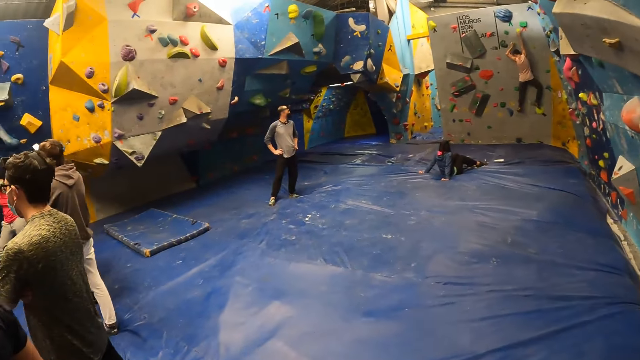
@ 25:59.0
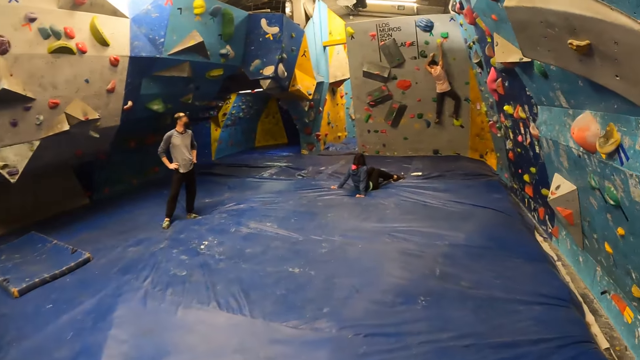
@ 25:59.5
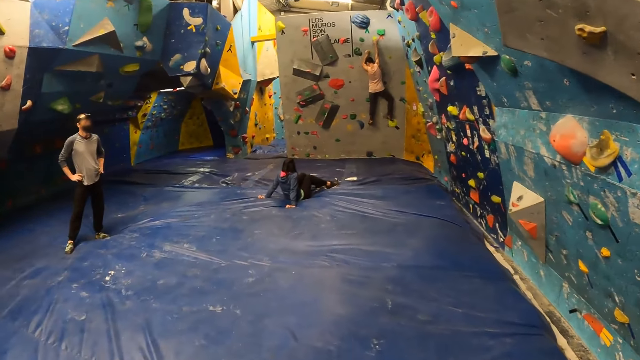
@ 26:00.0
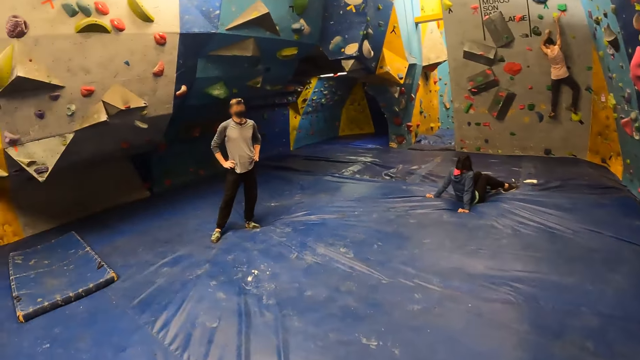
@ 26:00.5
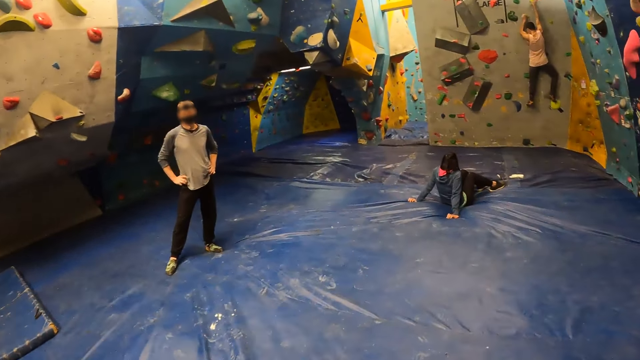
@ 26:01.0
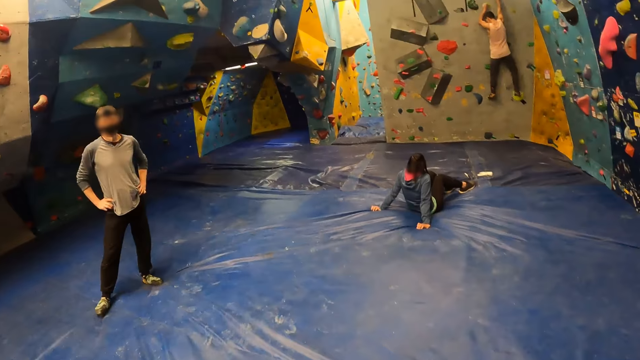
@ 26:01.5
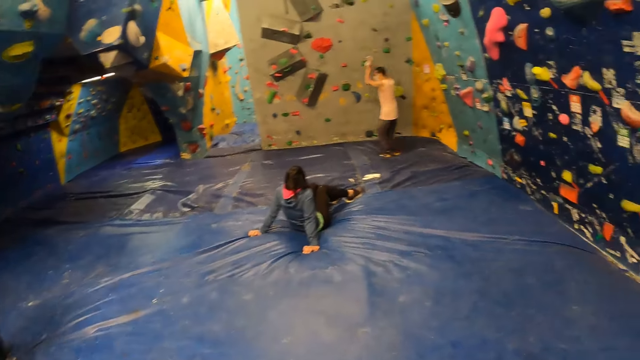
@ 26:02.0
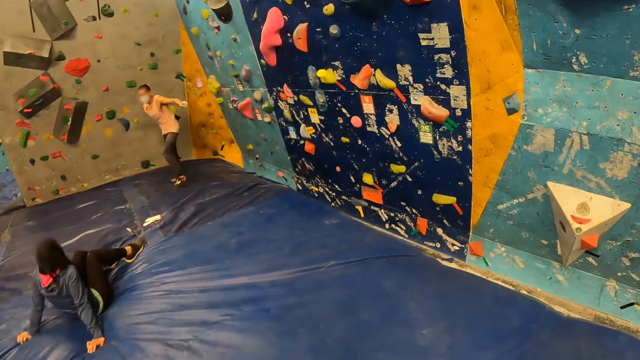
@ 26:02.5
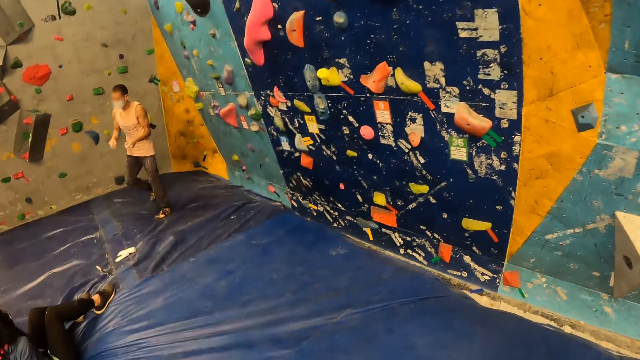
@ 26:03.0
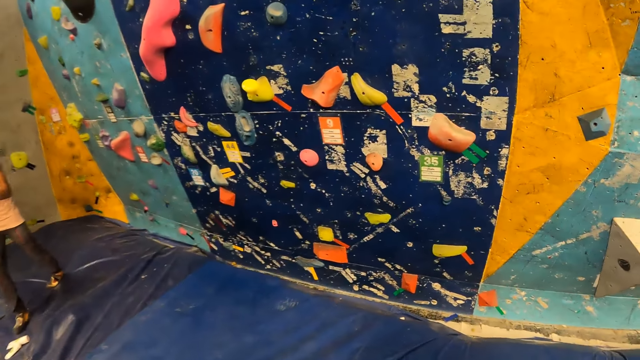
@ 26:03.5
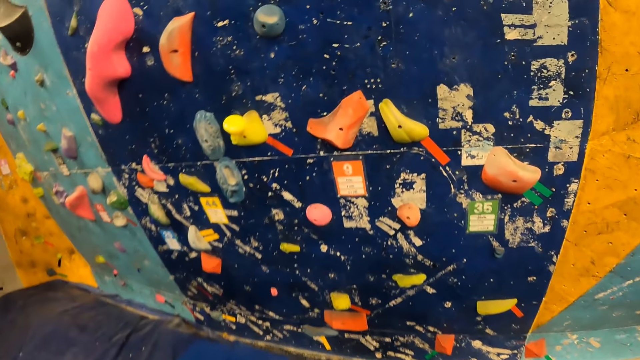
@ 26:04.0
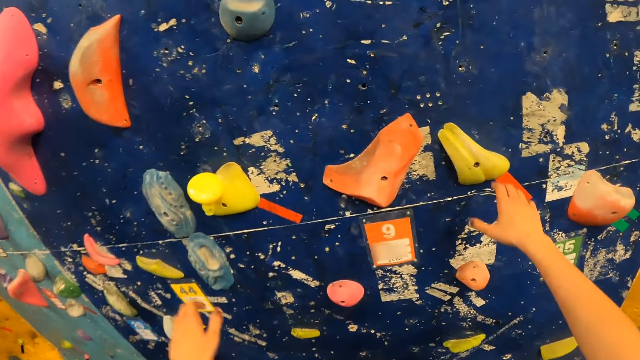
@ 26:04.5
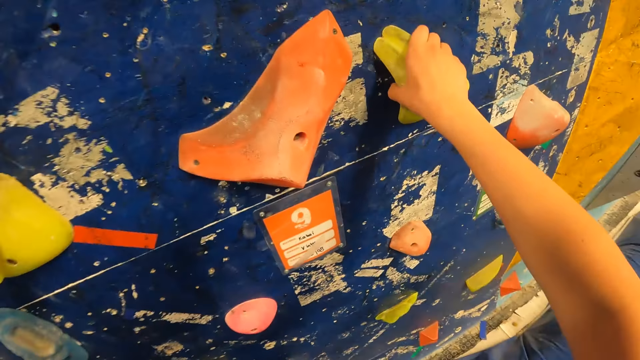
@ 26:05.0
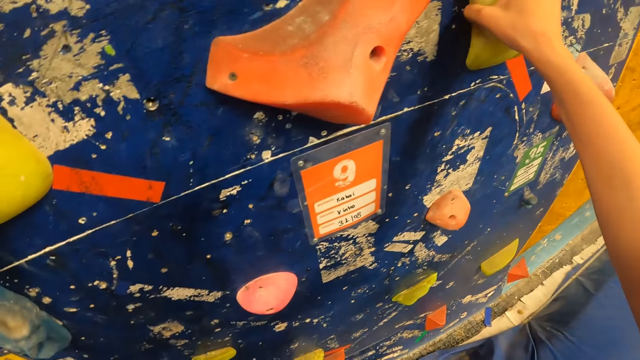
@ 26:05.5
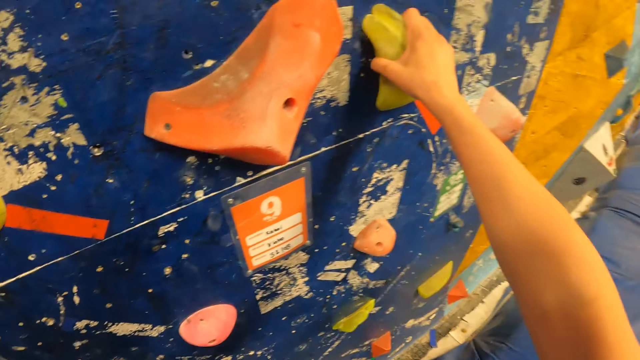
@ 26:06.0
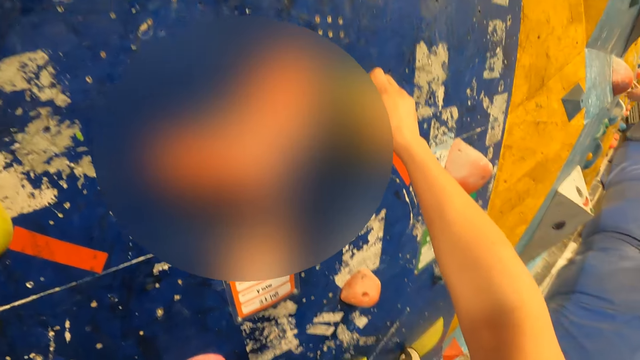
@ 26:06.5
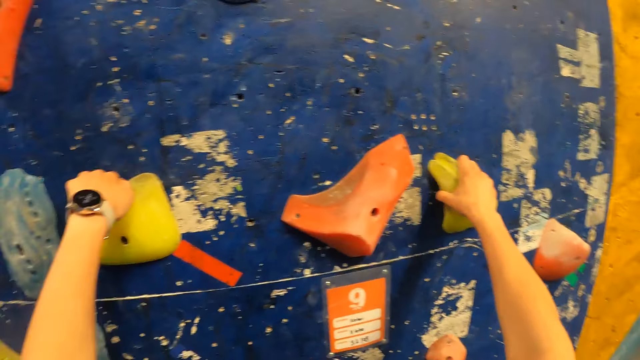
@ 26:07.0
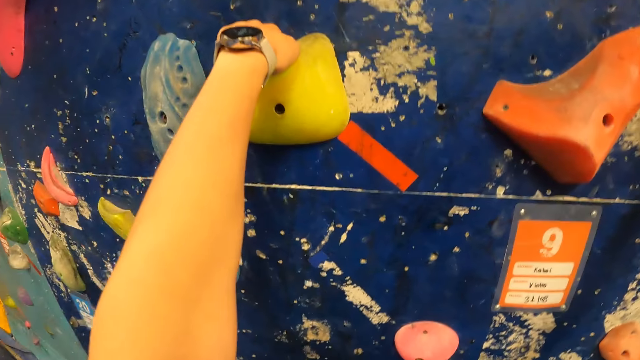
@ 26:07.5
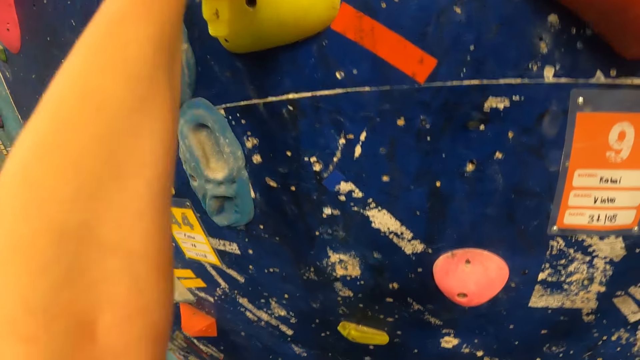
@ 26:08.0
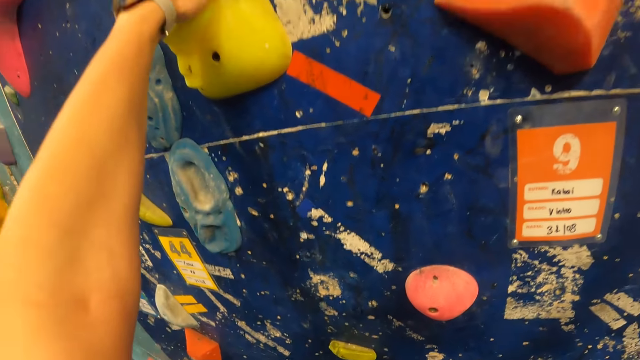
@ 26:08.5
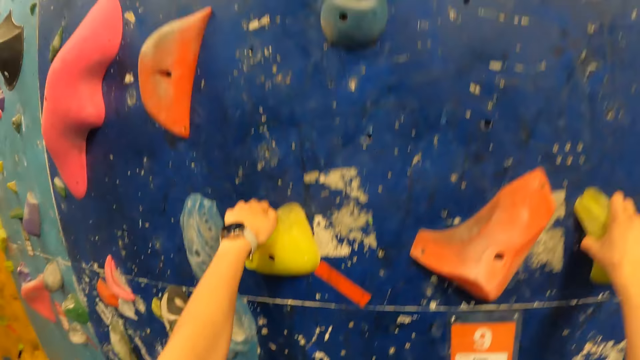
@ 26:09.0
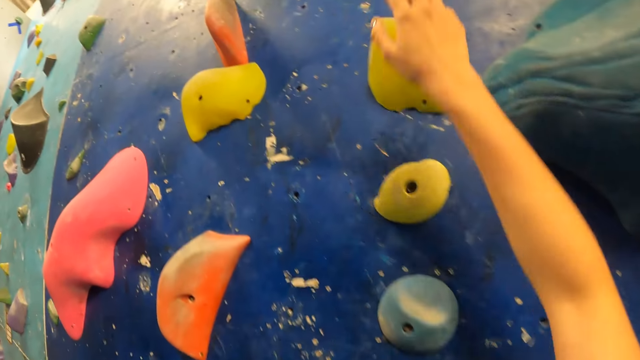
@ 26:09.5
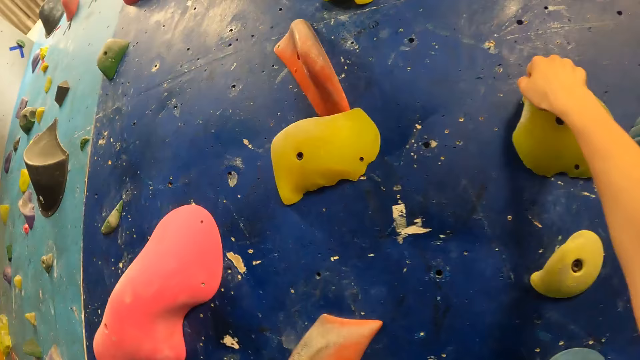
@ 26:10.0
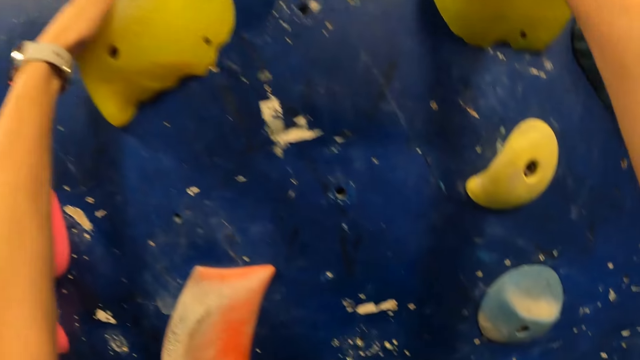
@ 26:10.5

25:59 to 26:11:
The camera wearer touches the rock climbing game. They attempt to climb the game.

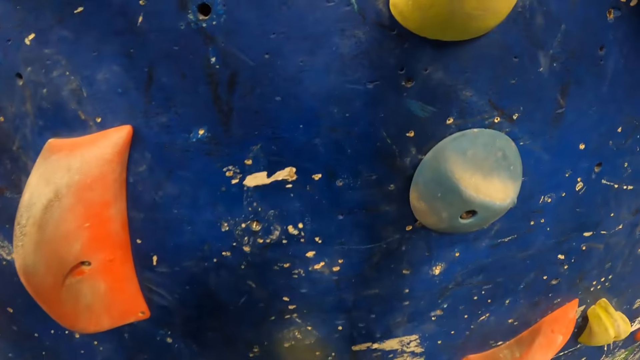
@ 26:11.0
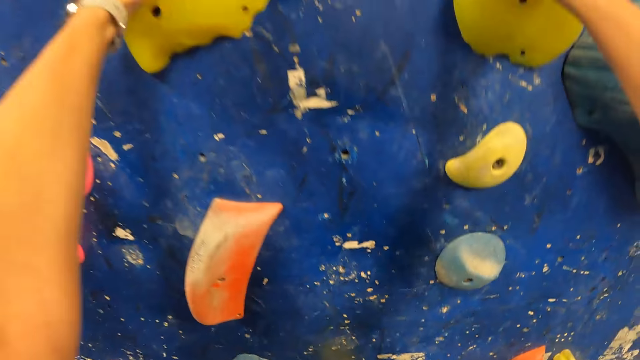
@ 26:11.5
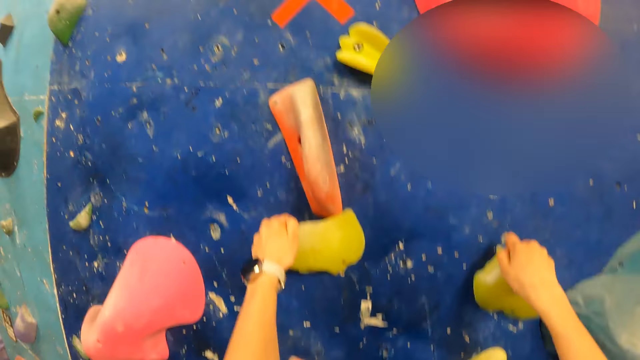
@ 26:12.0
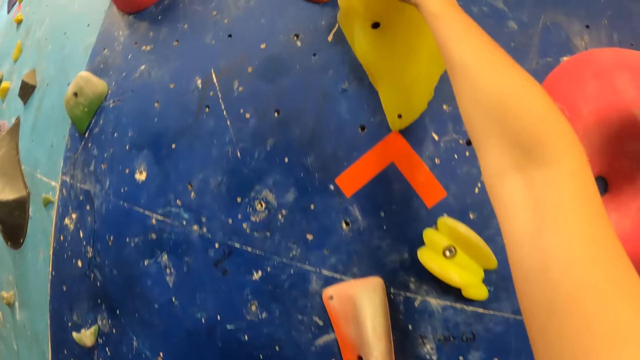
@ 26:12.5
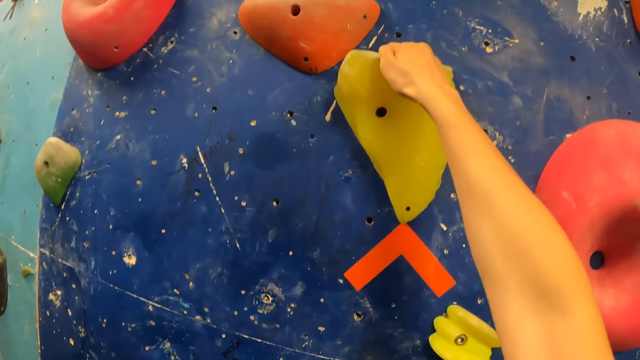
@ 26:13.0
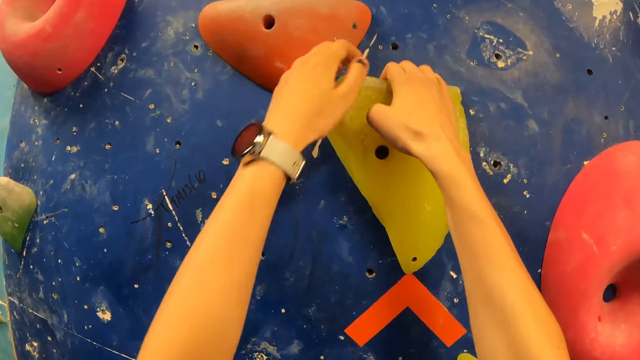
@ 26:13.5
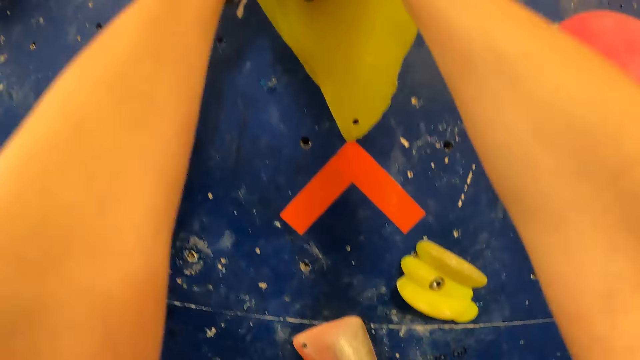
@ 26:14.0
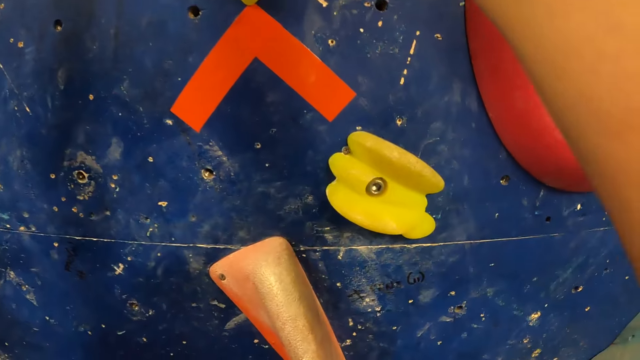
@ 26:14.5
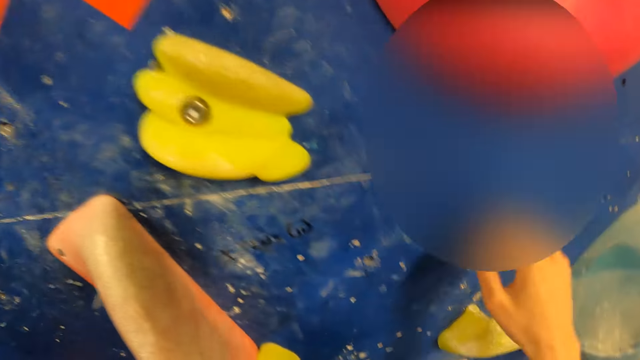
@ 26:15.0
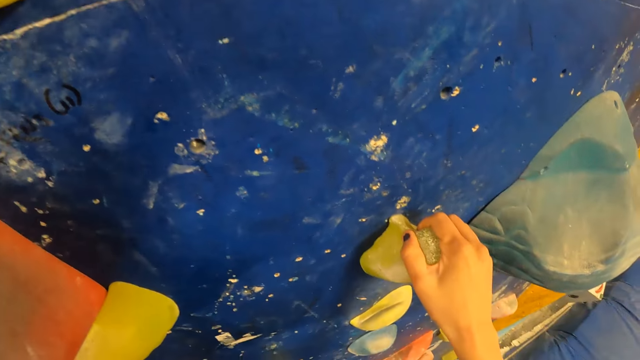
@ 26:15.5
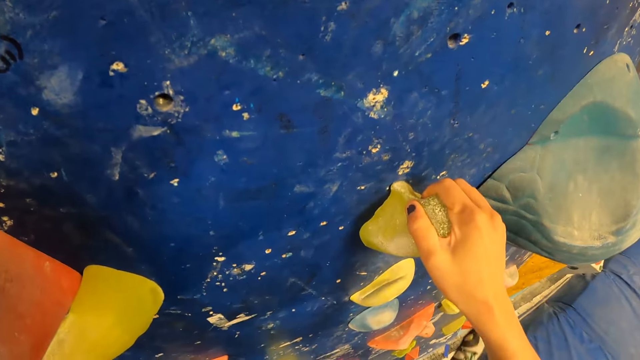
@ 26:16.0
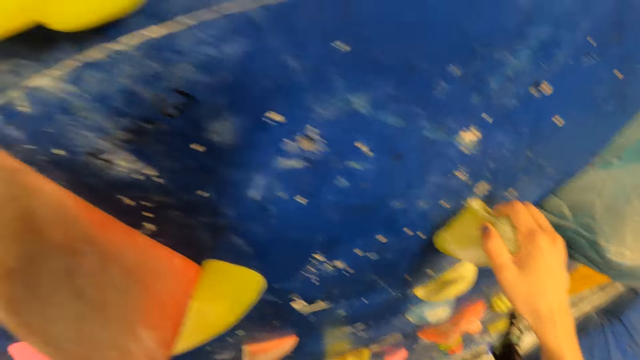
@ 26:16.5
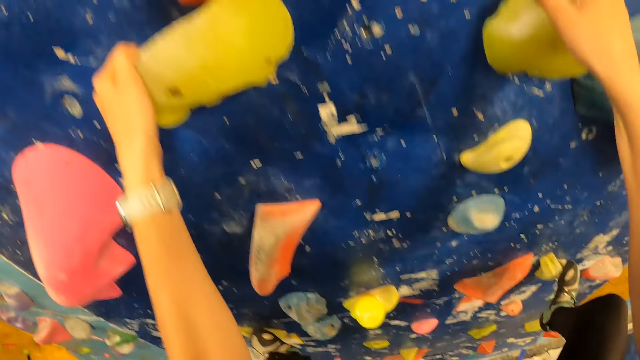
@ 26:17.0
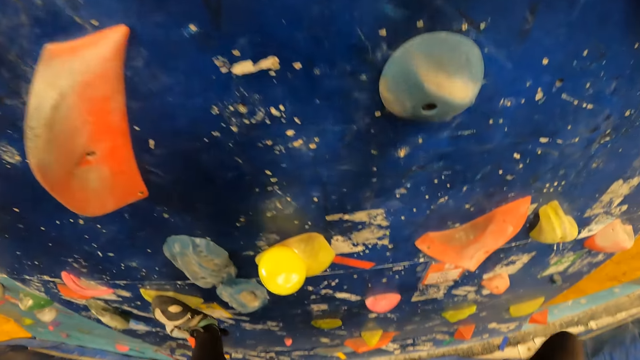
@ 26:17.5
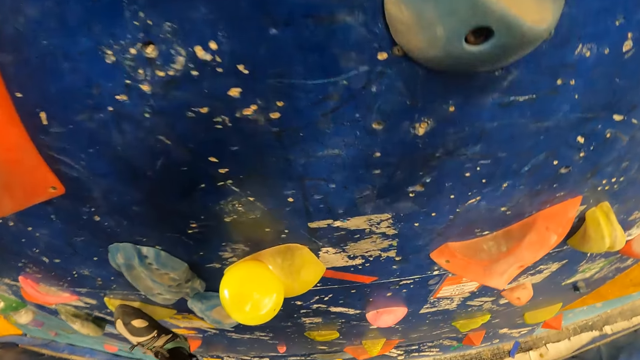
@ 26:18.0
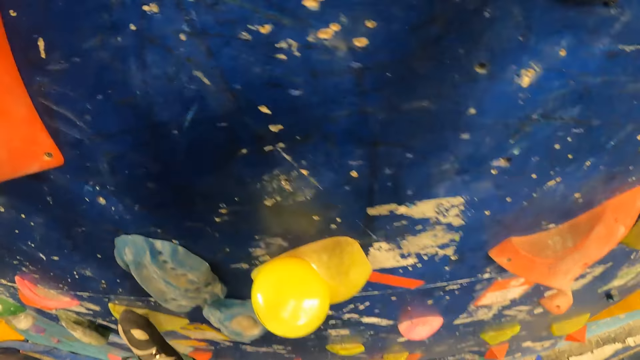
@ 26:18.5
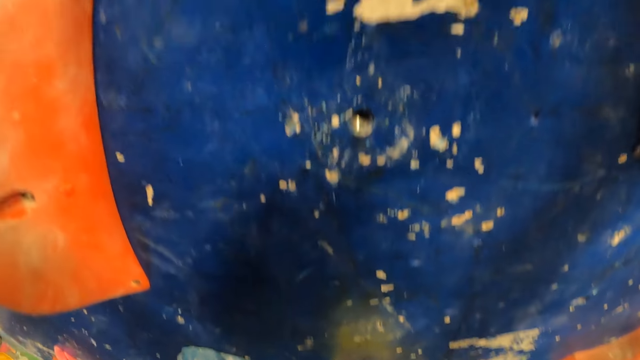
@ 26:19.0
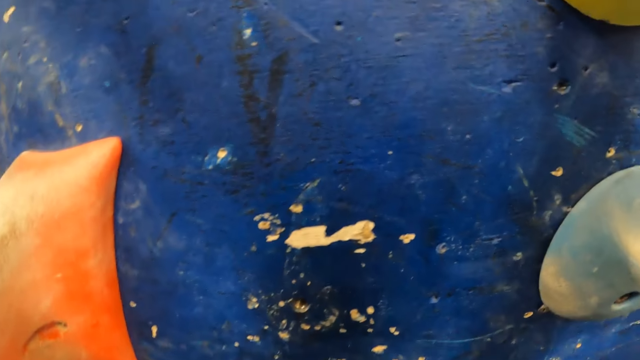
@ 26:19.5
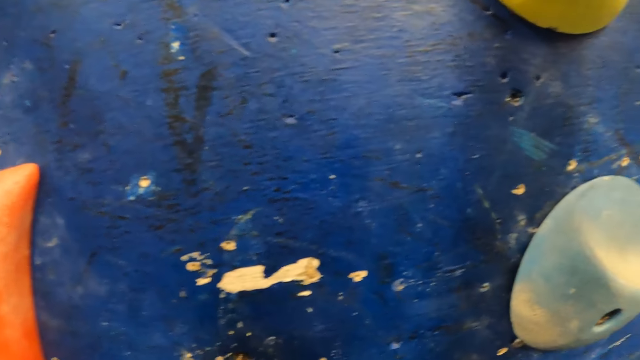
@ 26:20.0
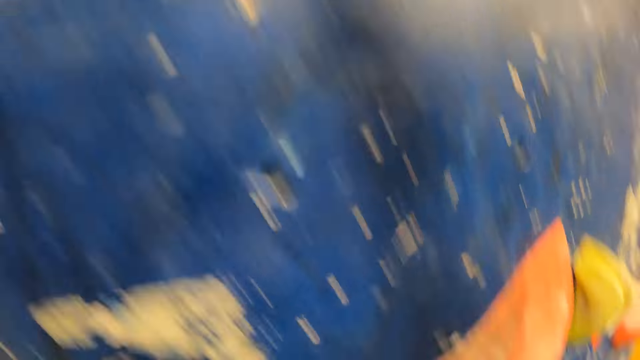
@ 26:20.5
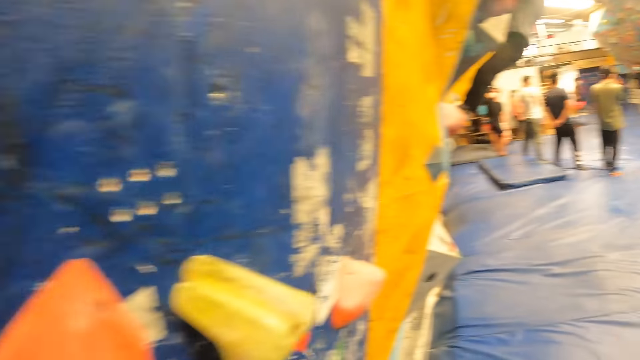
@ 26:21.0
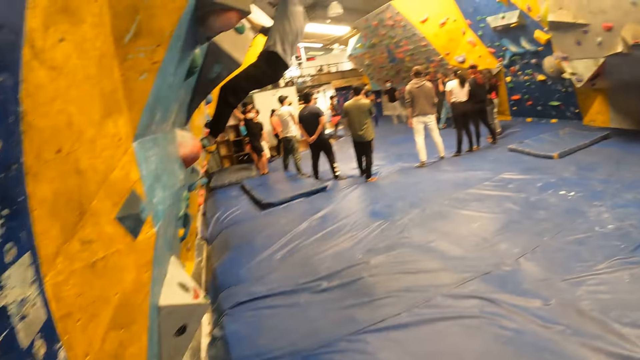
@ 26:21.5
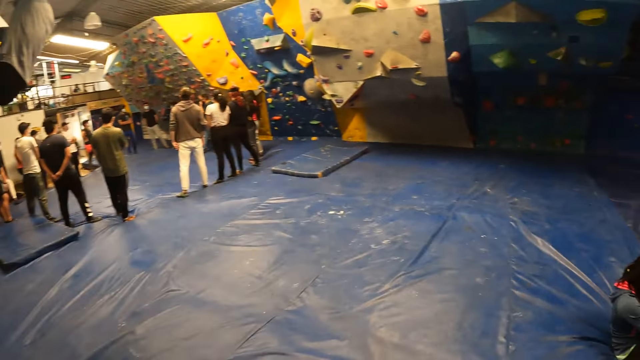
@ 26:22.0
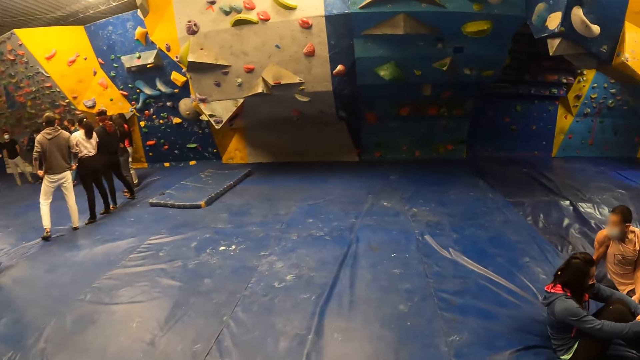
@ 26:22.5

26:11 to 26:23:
The camera wearer drops to the ground. They walk around.
